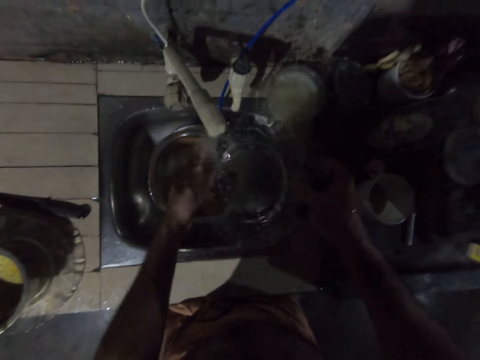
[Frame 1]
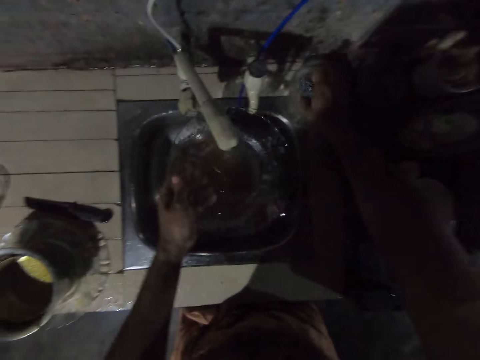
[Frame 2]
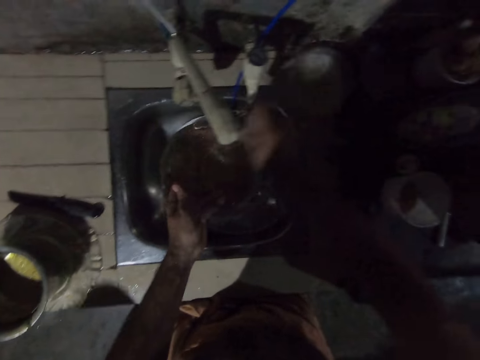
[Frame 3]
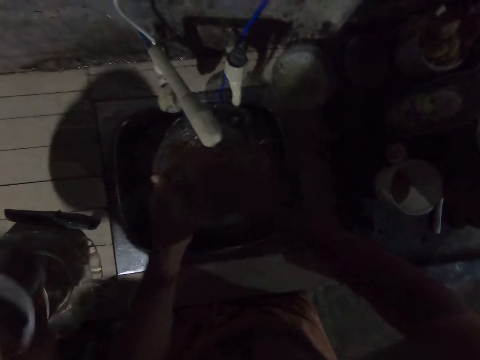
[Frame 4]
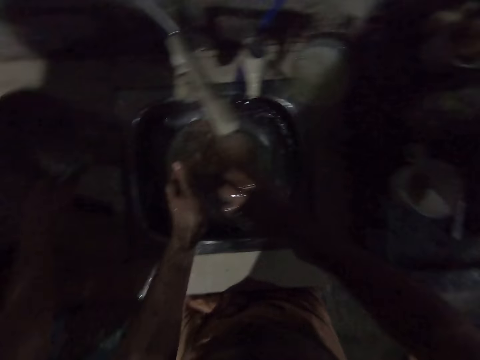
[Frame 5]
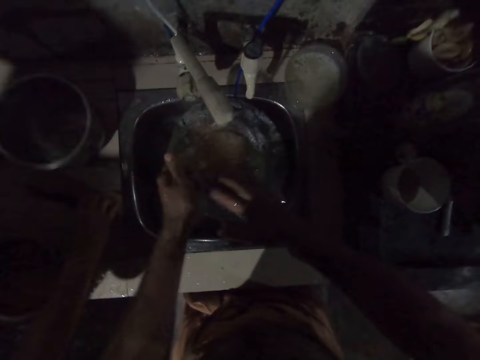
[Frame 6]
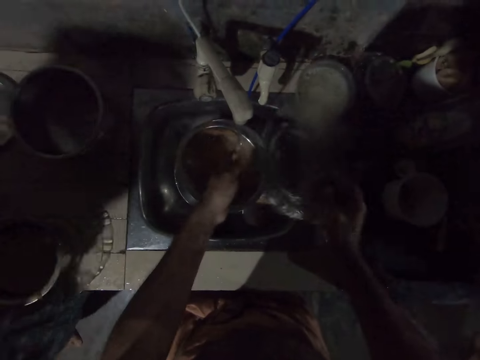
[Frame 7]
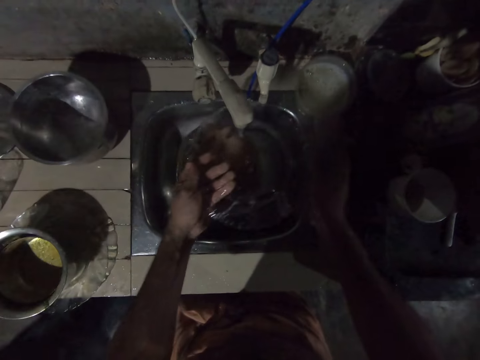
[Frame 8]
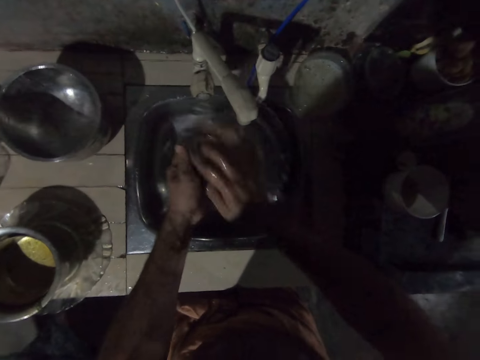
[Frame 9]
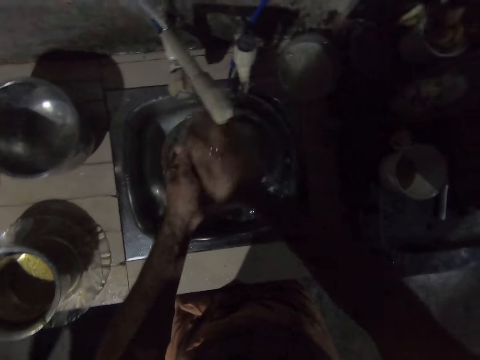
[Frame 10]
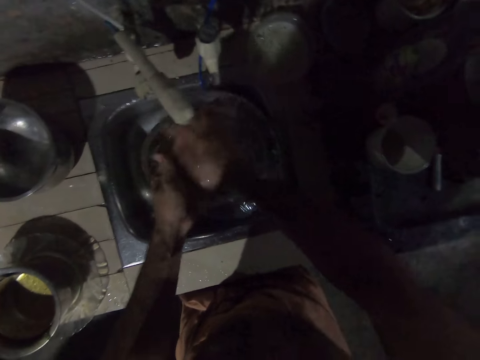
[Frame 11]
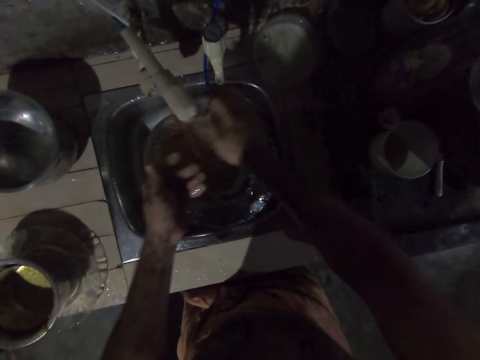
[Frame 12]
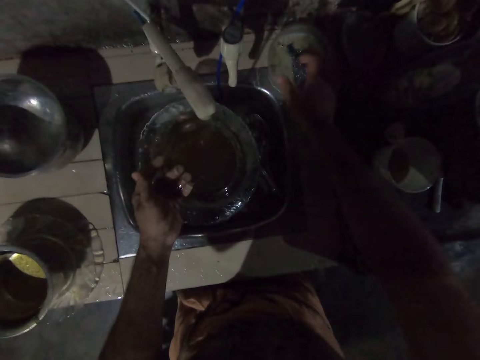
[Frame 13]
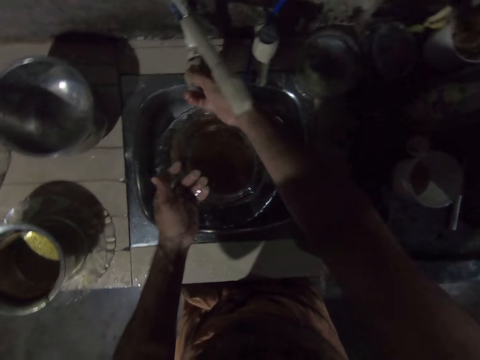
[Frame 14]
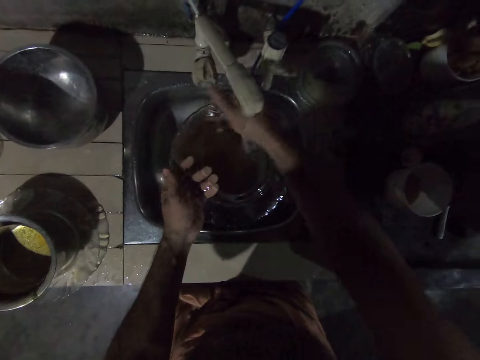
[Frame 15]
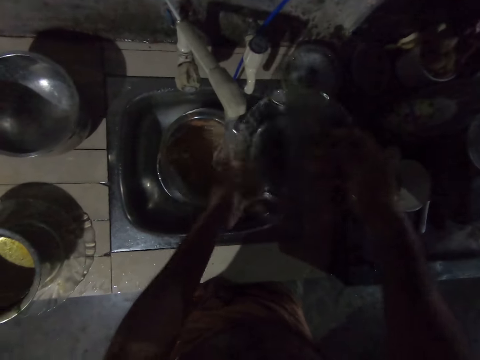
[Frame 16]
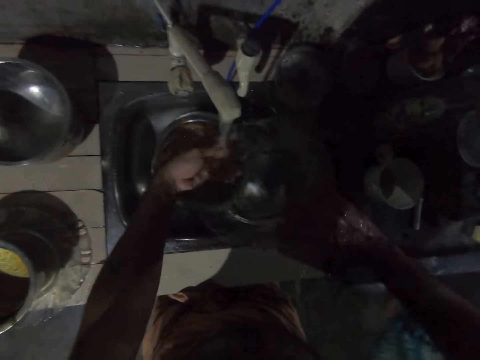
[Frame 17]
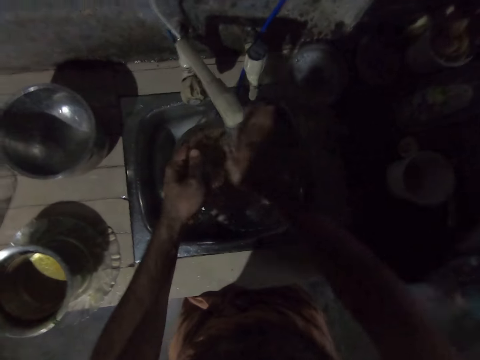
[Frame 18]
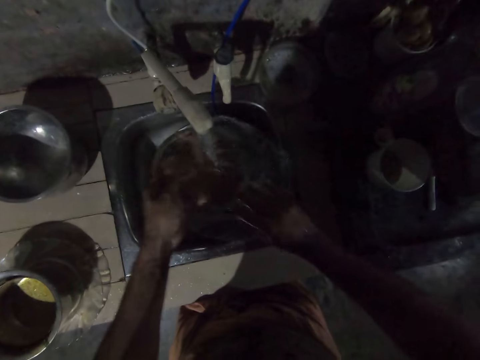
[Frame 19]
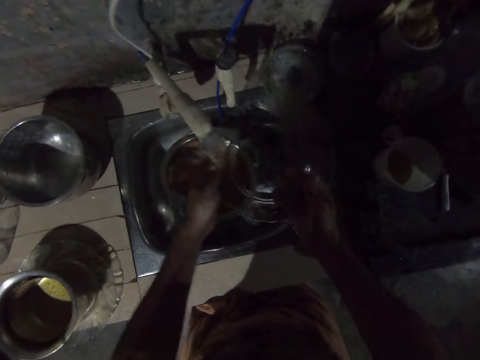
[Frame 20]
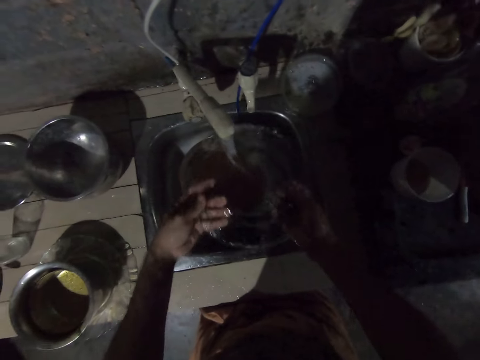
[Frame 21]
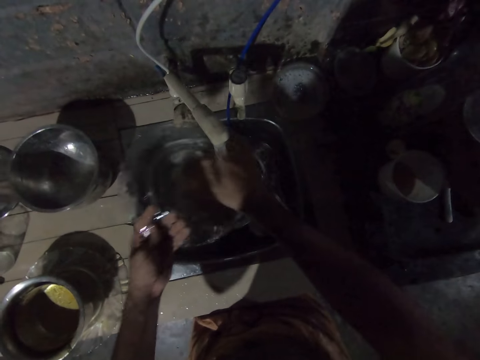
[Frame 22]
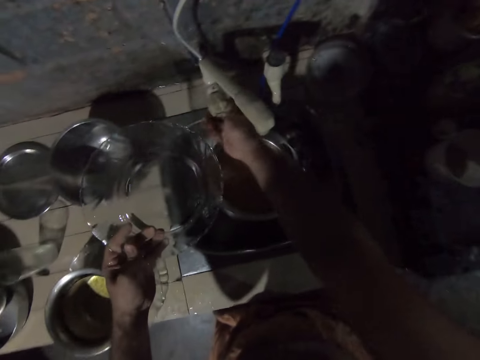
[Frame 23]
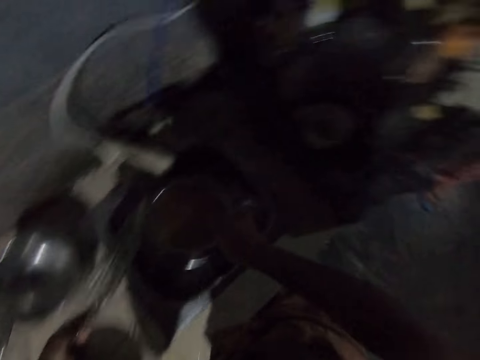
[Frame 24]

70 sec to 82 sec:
The camera wearer dips the scotch brite in a container and applies the soap on the sponge. They wash the plate with the sponge. A person puts the cooking pot down and picks up a knife. The camera wearer cleans the plate. They put the sponge in the plastic bowl. They open the water tap. They wash the plate. They close the tap.

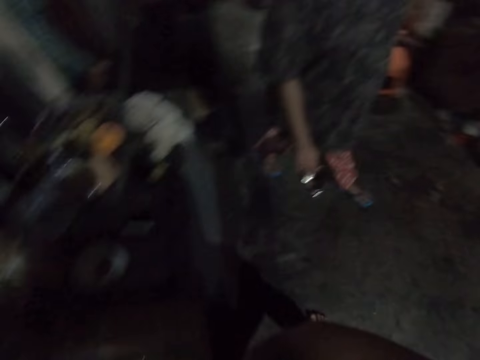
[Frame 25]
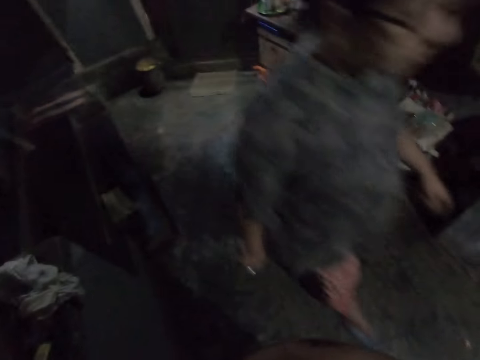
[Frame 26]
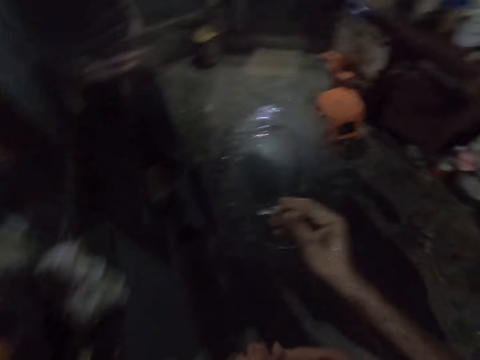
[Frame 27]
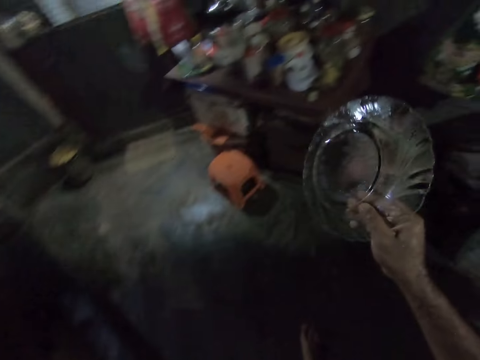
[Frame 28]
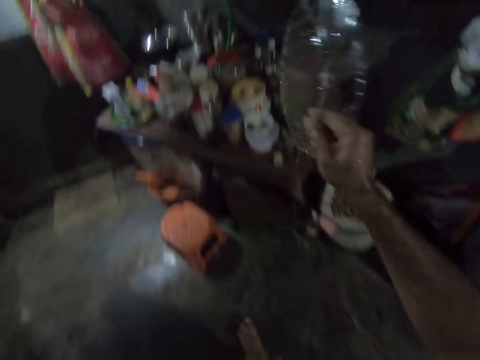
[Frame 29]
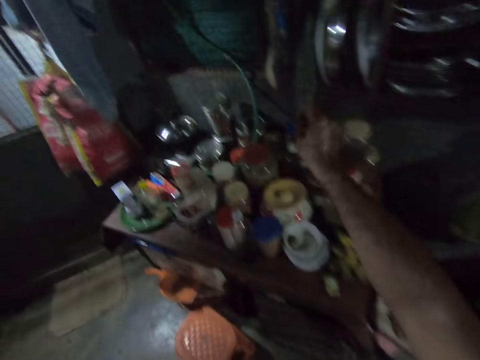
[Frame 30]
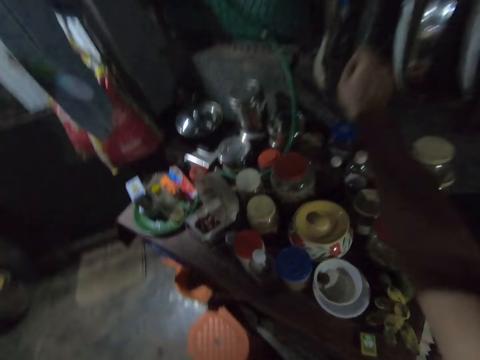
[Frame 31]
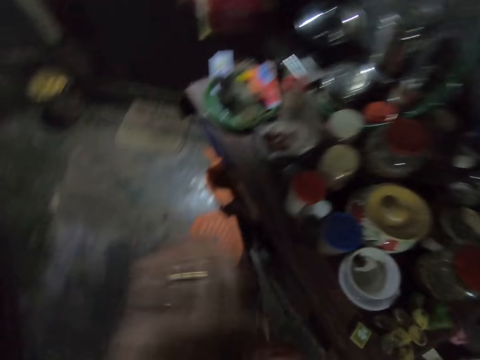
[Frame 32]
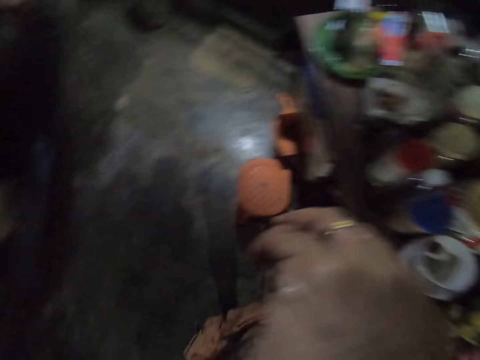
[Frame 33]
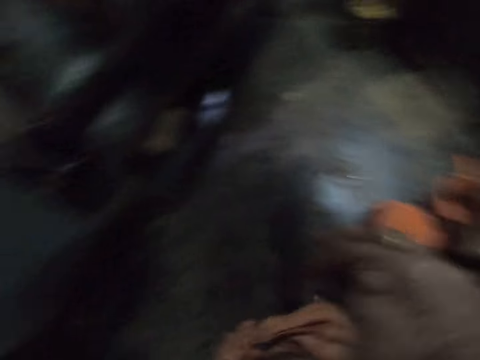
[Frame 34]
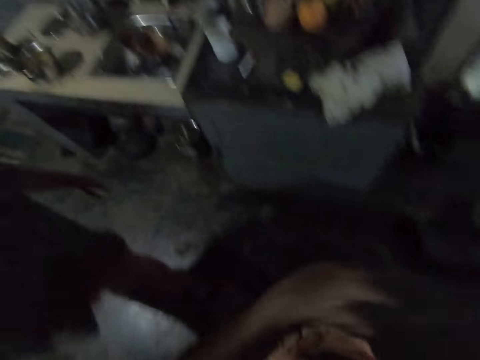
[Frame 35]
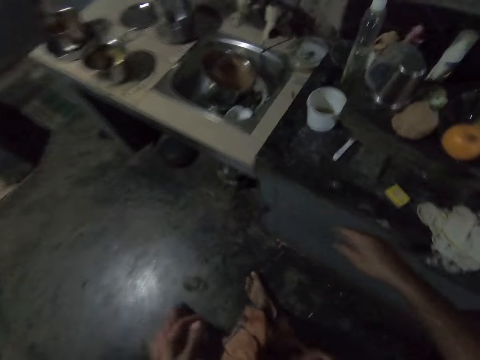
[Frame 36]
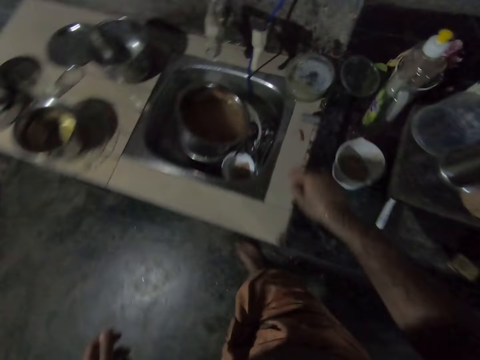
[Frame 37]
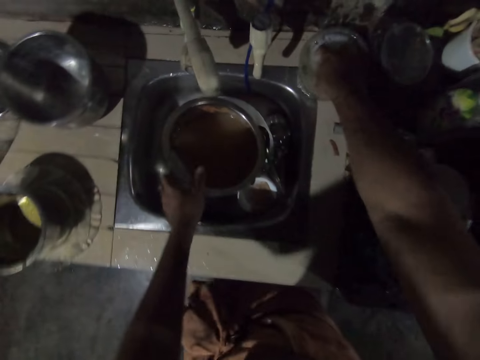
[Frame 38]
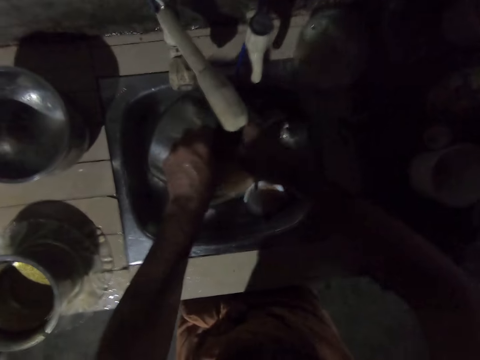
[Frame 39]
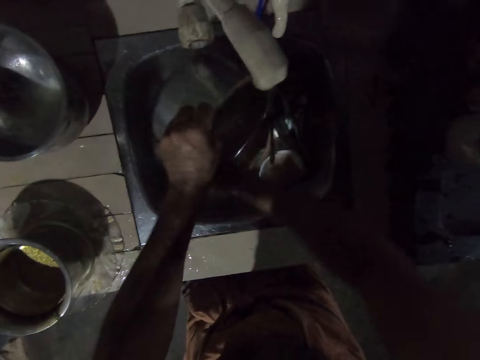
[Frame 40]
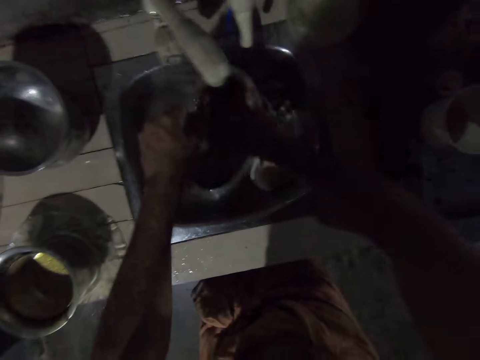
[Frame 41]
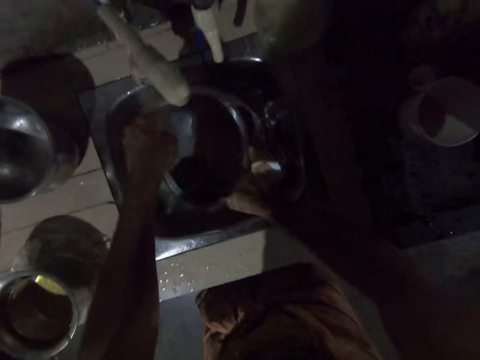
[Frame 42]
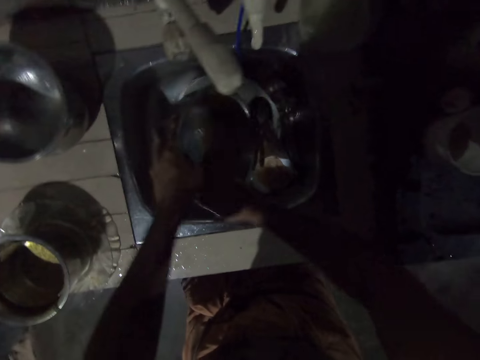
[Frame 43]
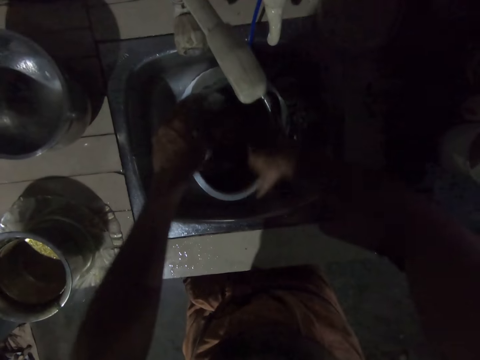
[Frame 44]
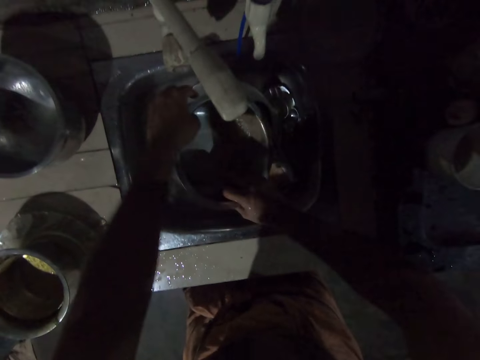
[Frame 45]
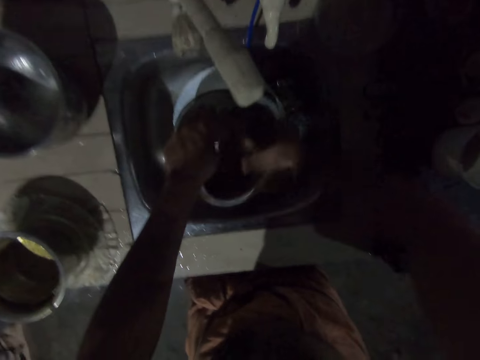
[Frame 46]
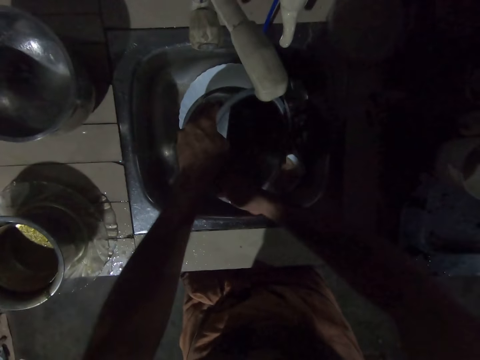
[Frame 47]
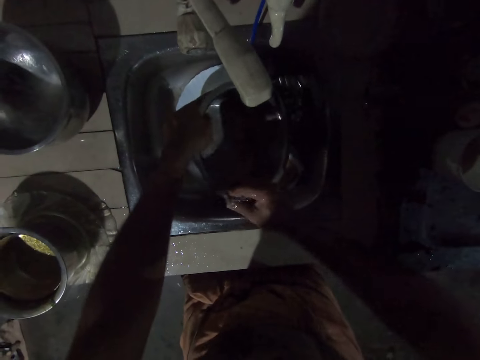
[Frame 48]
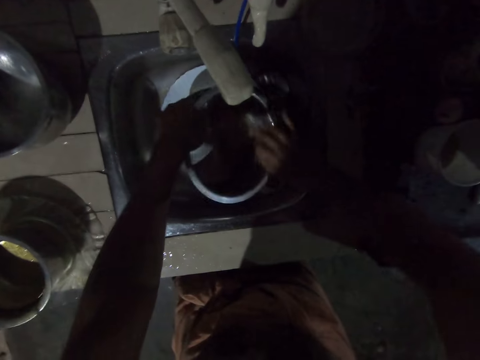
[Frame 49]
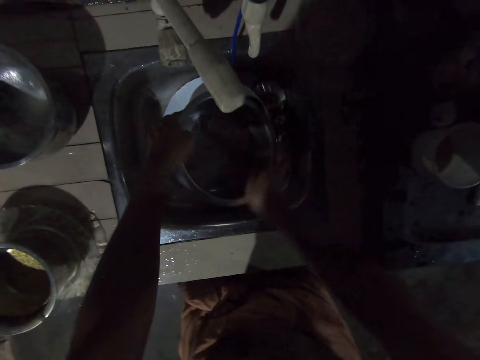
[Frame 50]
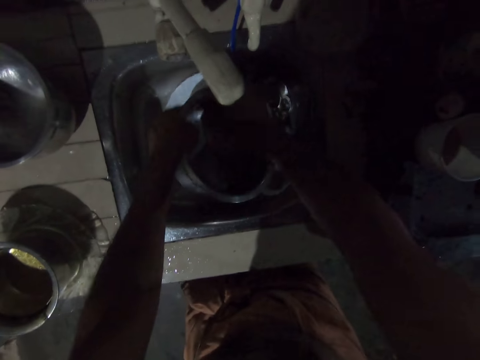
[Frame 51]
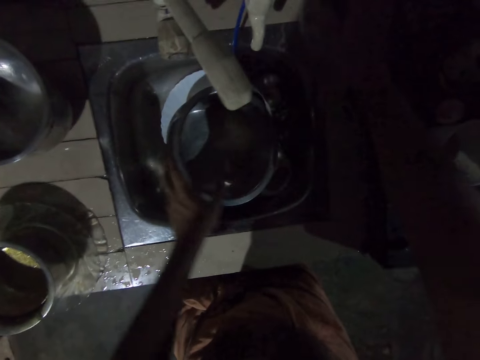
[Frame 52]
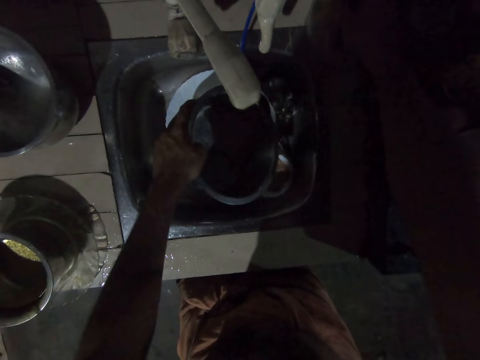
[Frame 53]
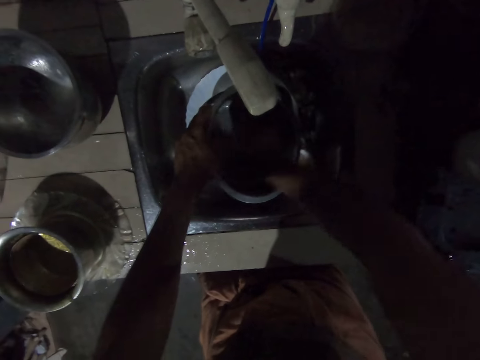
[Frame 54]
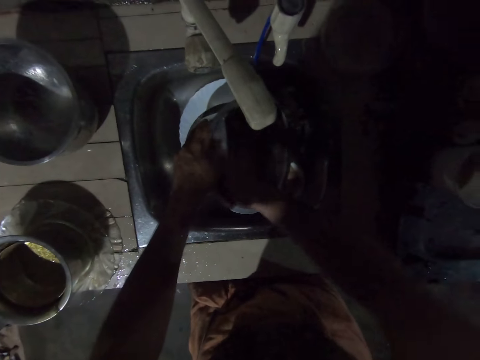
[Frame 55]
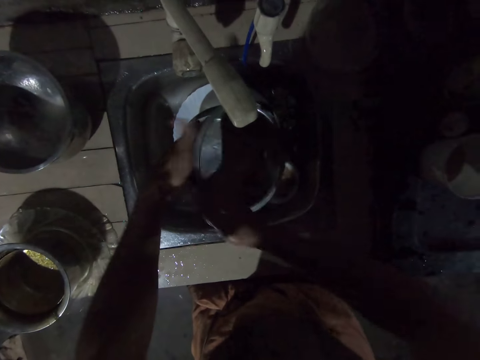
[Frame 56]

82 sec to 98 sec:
The camera wearer walks in the kitchen. They hold the plate. They place the plate on the rack. They move the hand. They walk in the kitchen. They pick up a cooking pot. They pick up the sponge. They hold the pot. They wash the pot with the sponge. They apply the soap on the sponge and dip the scotch brite in a container. They wash the pot with the sponge.
